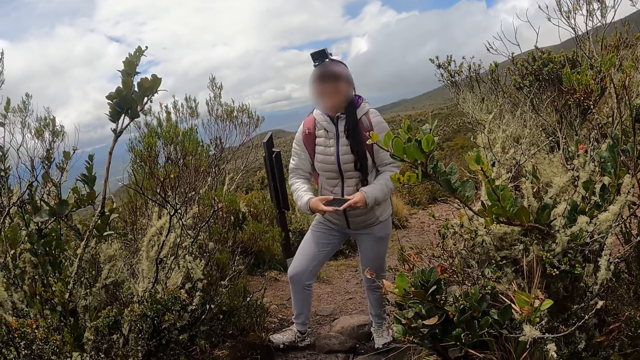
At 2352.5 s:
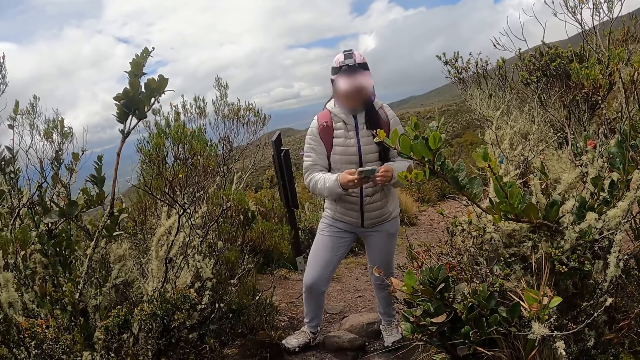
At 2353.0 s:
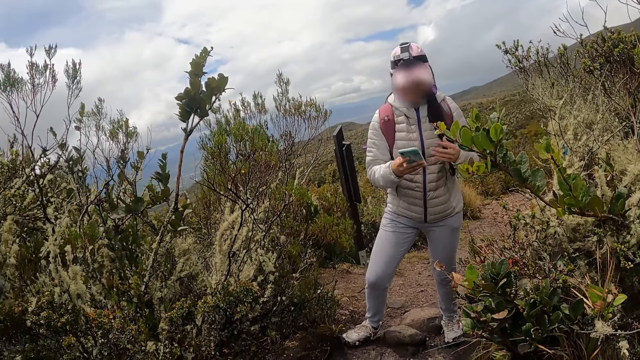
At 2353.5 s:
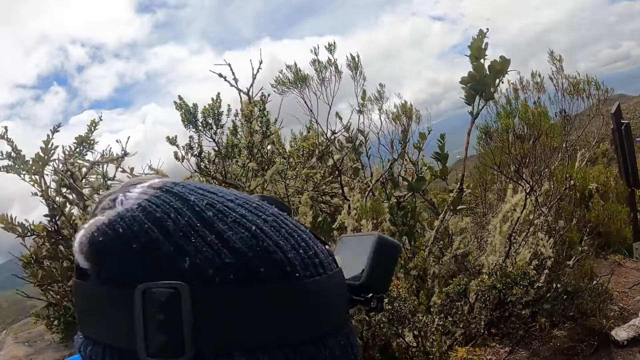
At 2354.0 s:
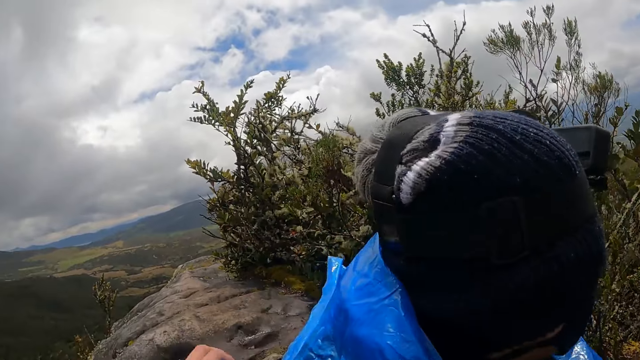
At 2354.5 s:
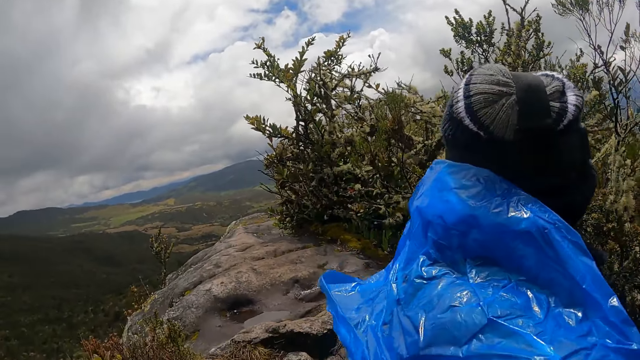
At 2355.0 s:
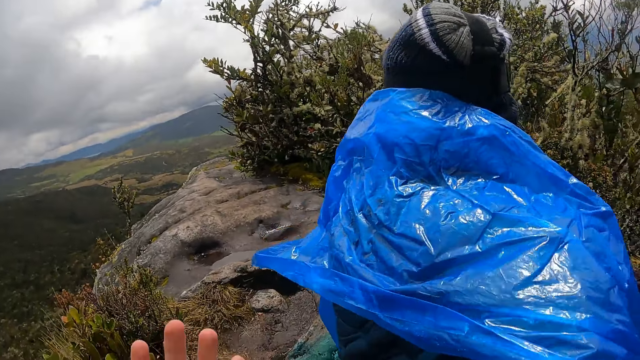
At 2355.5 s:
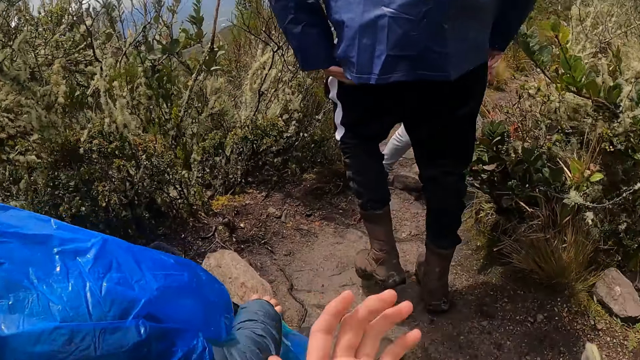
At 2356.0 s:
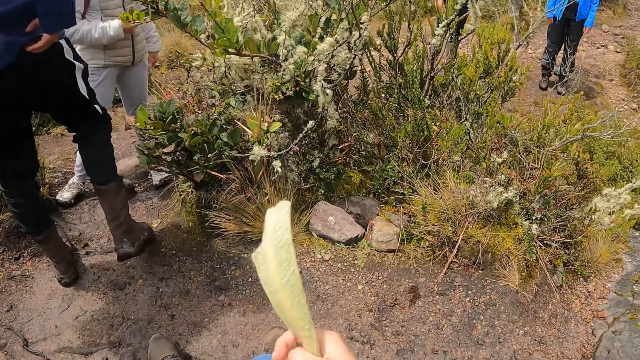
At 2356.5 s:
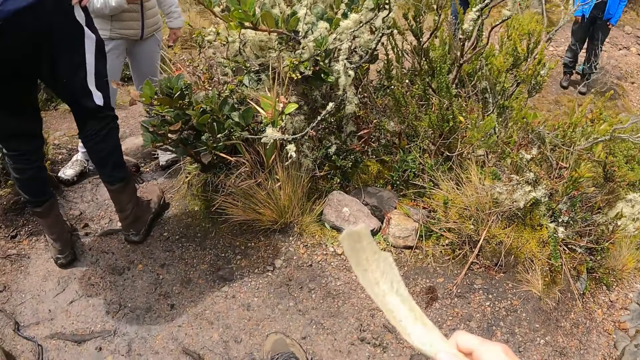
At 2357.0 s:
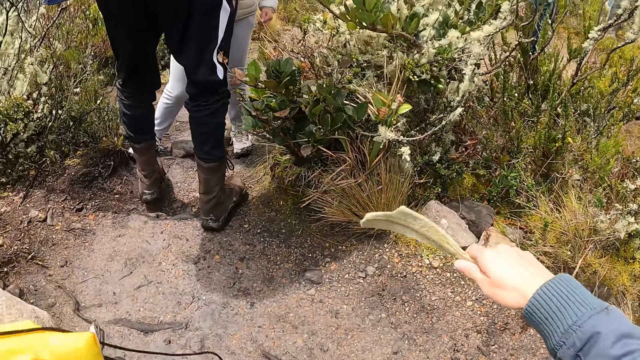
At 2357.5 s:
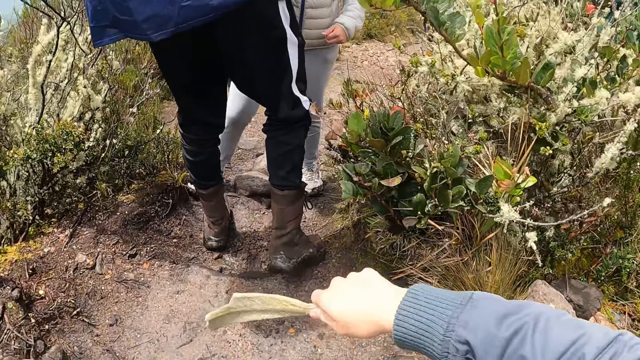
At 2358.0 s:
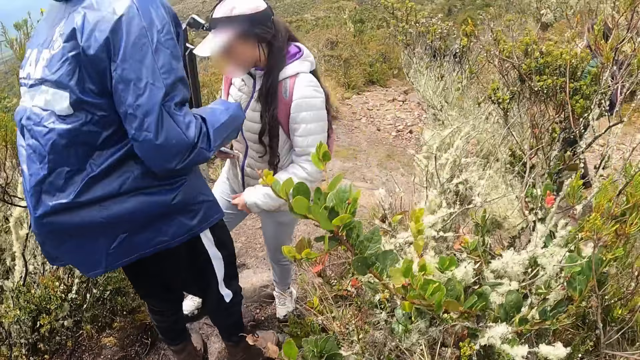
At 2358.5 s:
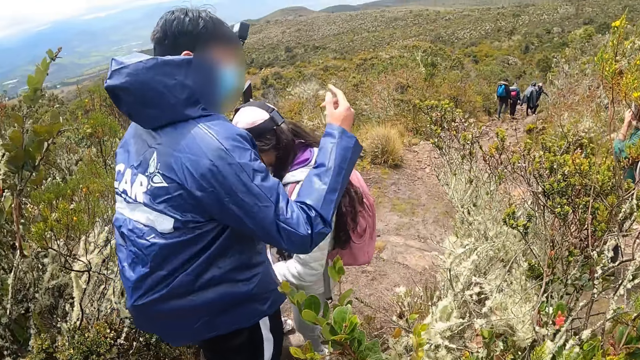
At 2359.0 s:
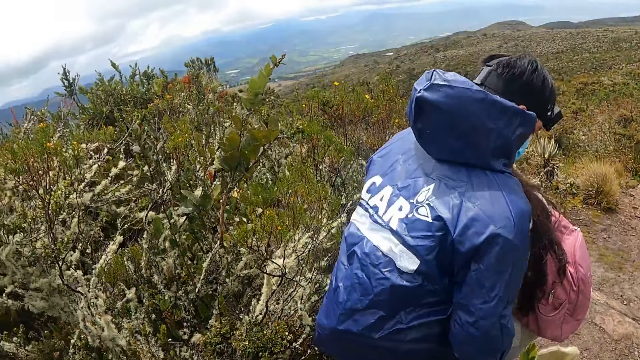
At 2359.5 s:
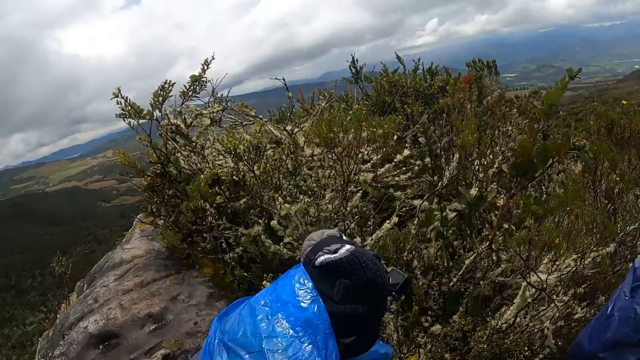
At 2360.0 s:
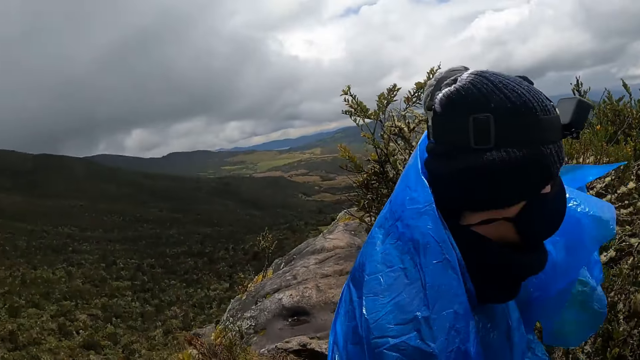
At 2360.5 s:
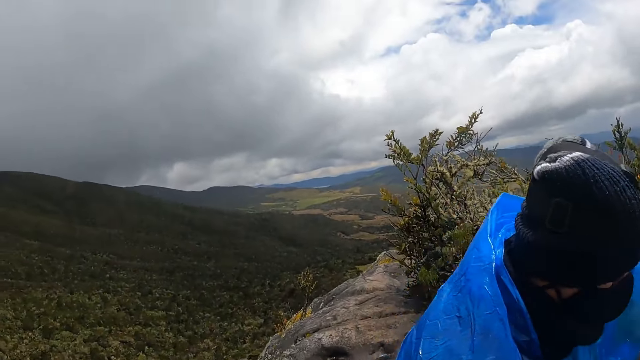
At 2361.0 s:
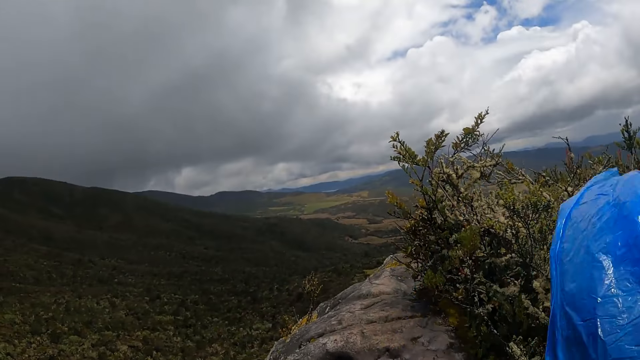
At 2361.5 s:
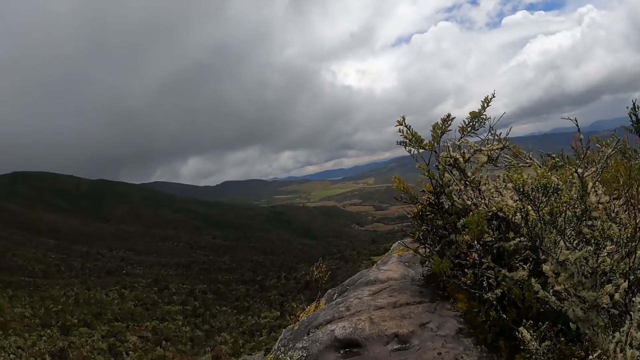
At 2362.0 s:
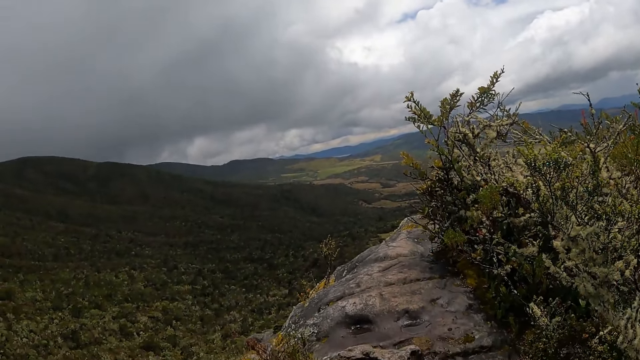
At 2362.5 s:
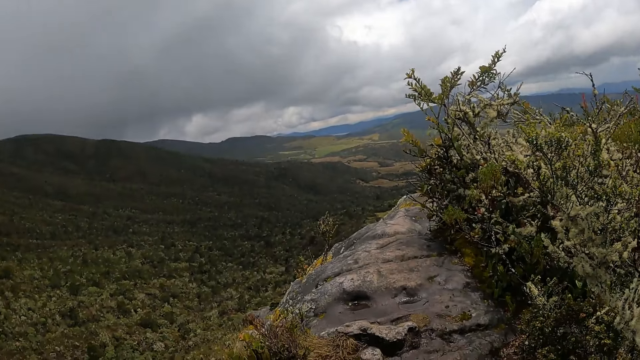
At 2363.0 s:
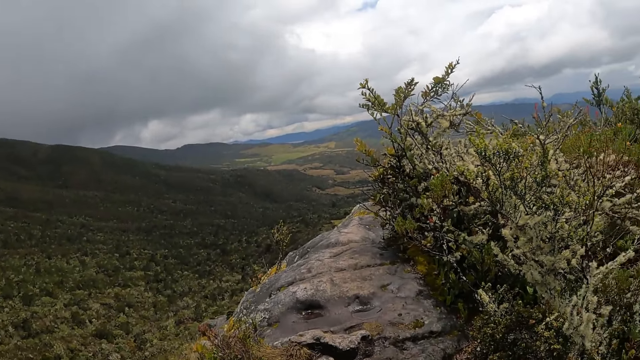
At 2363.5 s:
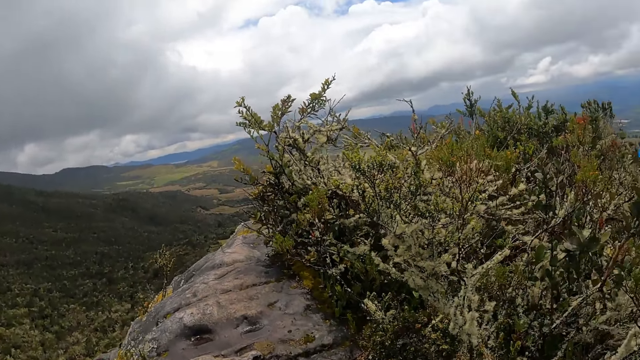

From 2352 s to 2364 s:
The camera wearer looks around.

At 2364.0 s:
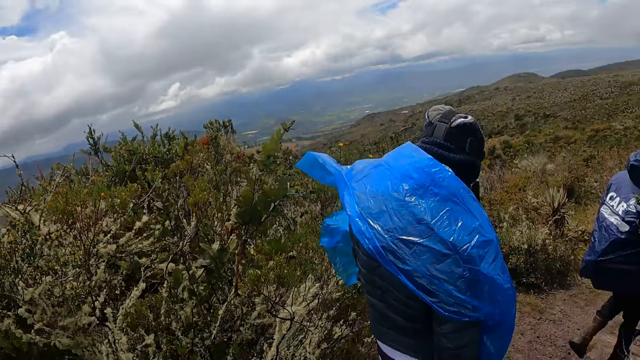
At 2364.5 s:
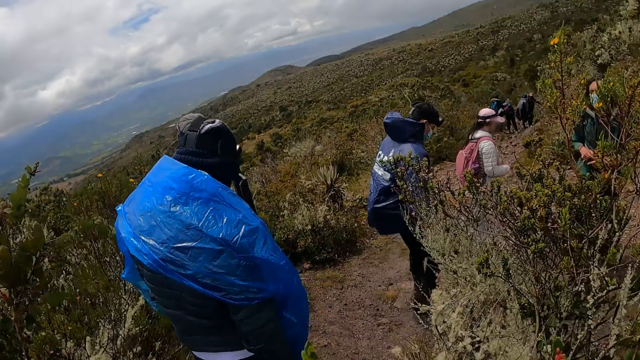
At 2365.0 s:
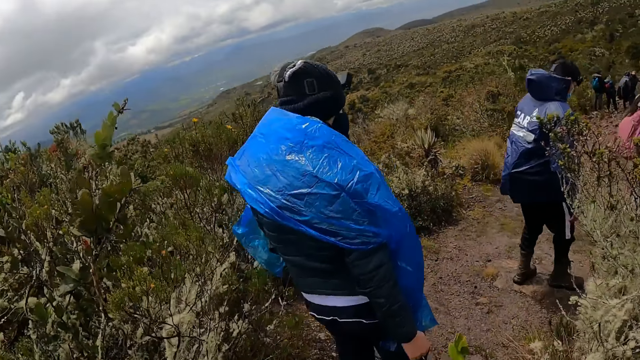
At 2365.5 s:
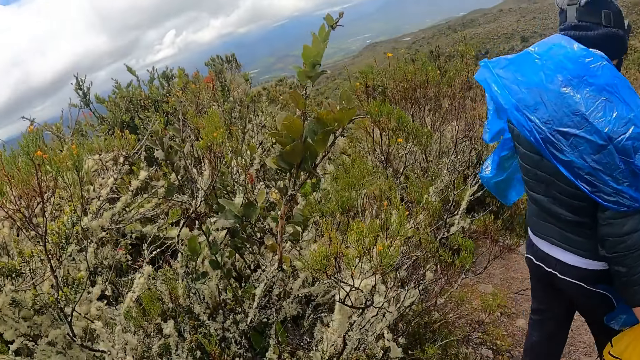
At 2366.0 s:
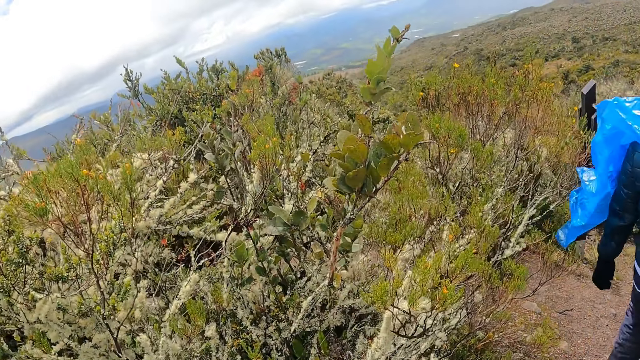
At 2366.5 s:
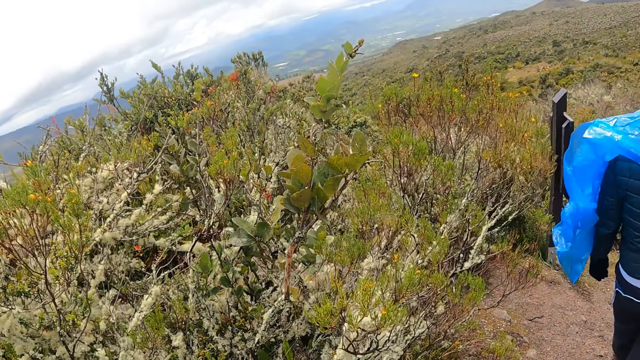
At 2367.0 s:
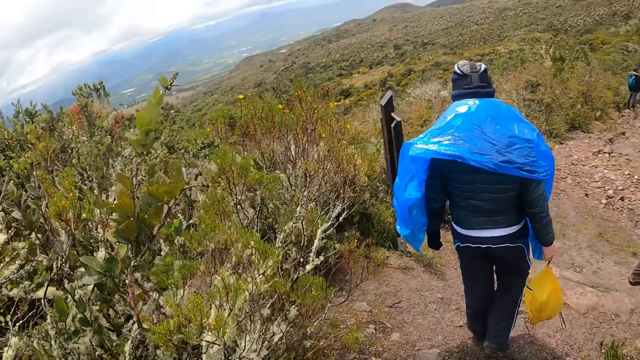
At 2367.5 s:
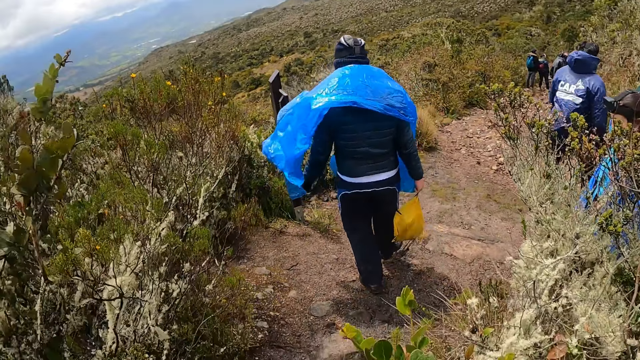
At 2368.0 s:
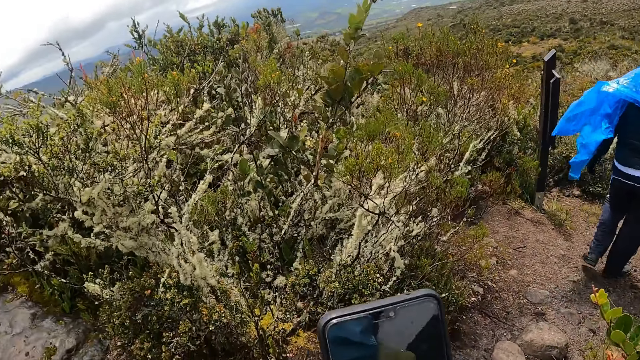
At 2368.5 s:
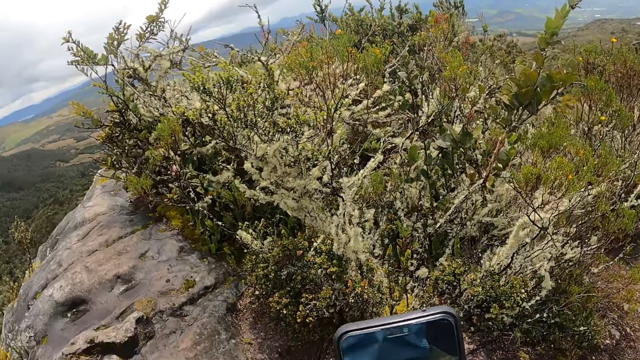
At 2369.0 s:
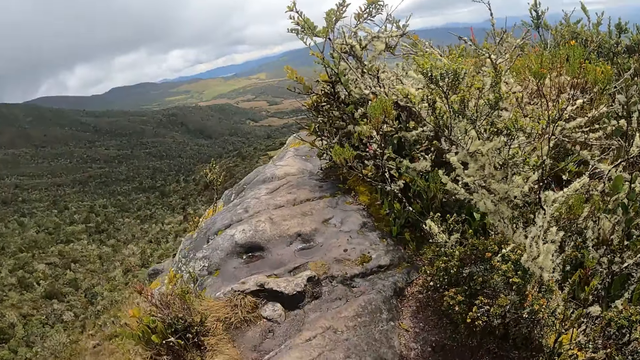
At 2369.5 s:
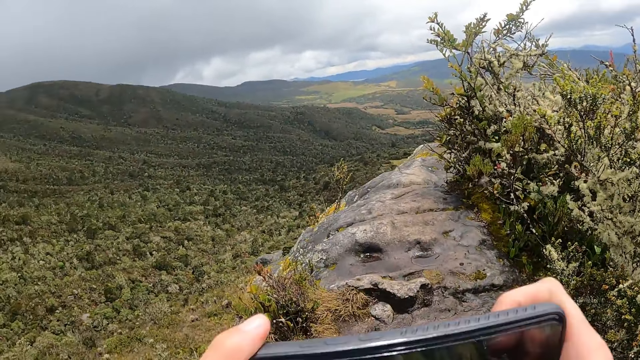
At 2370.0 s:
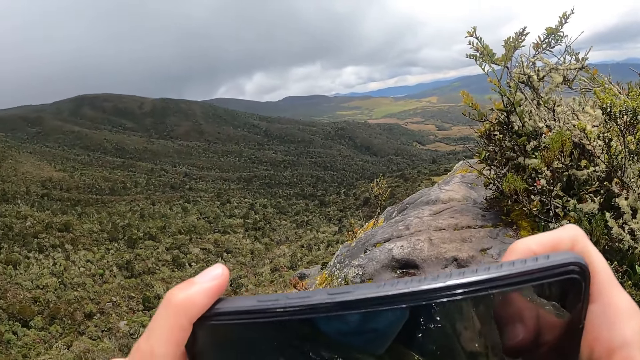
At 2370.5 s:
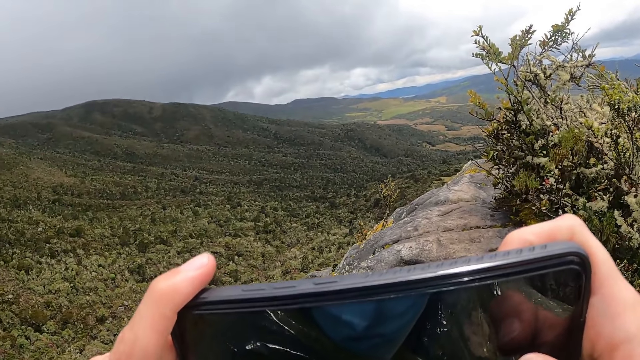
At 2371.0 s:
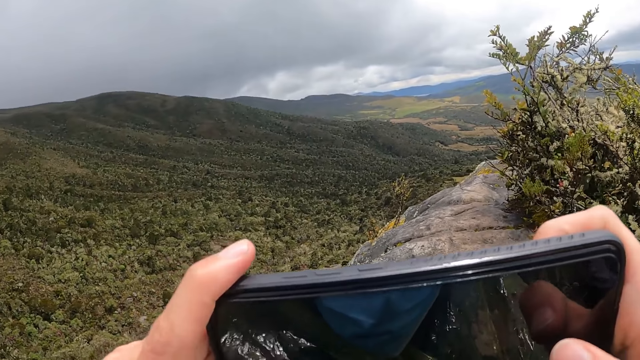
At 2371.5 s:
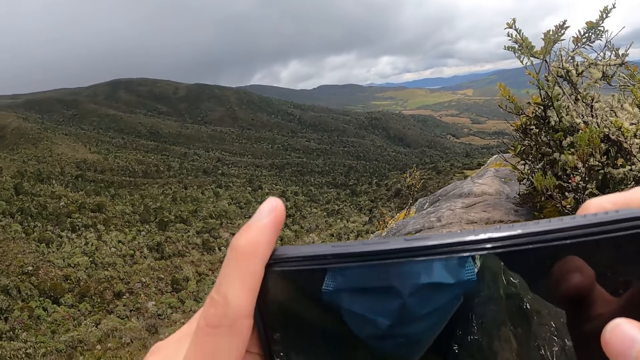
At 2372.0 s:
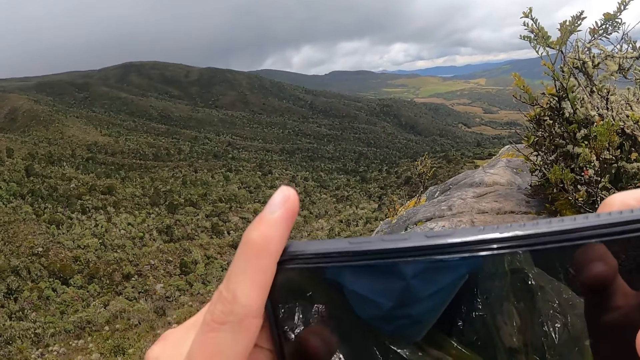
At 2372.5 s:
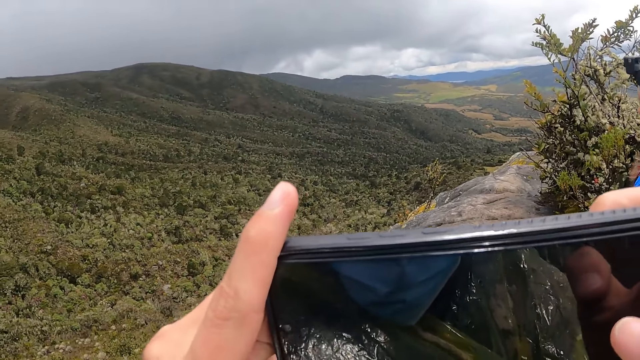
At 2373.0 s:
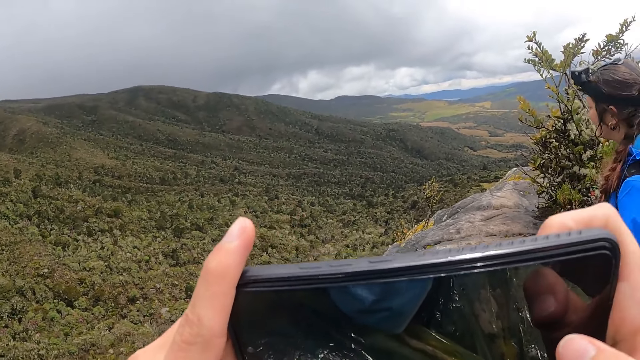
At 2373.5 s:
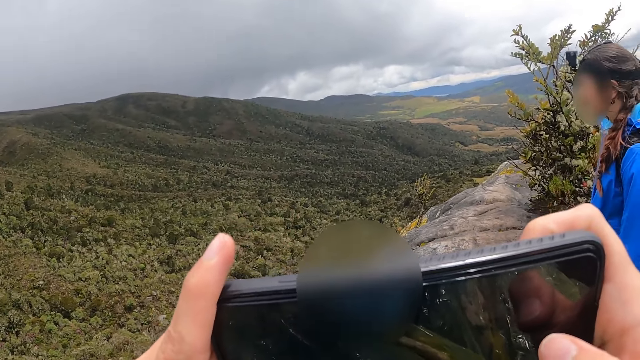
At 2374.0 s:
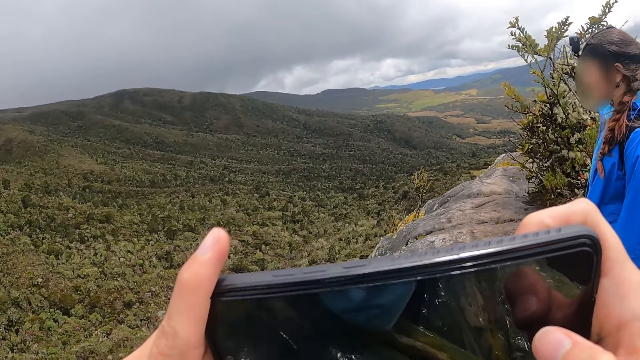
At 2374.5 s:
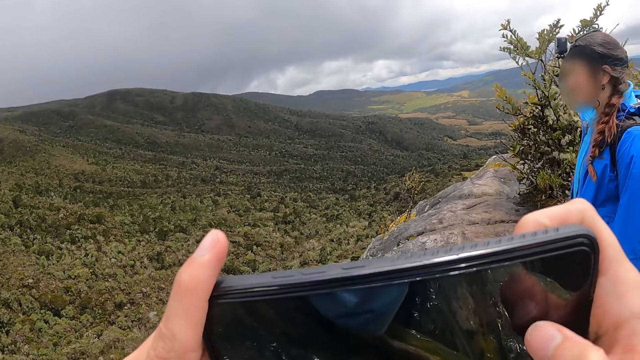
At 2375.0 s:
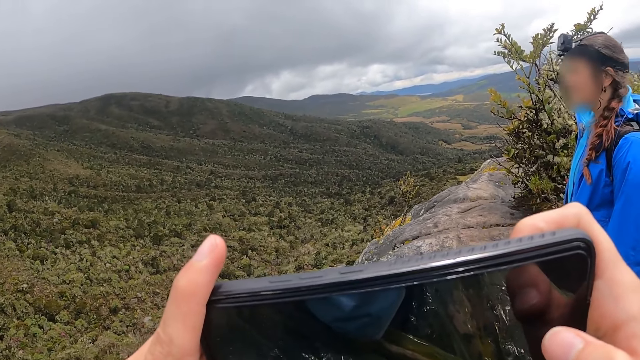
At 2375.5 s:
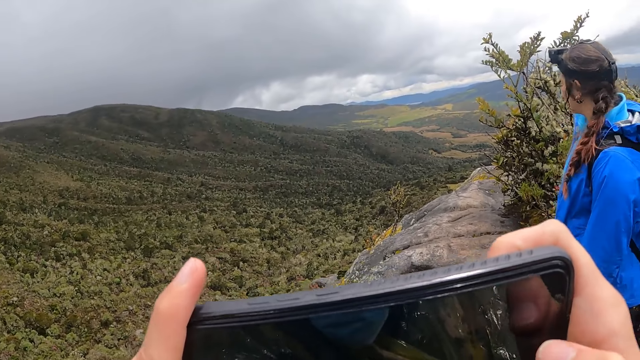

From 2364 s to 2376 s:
The camera wearer records with the phone in her hand. She takes pictures.
